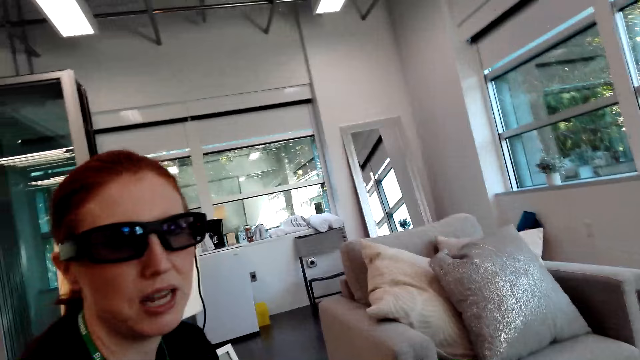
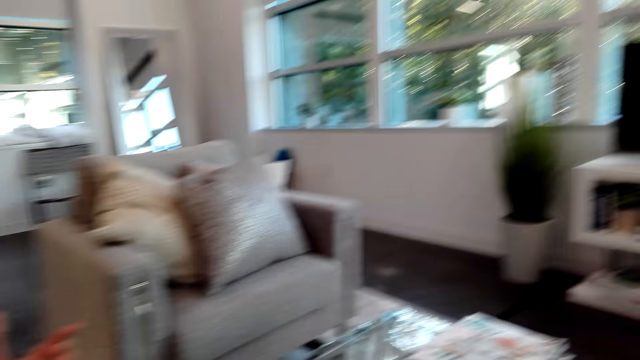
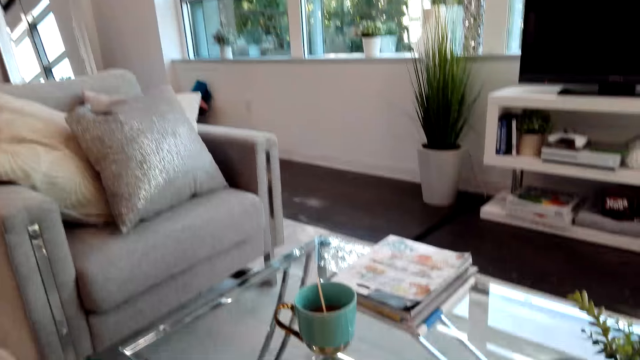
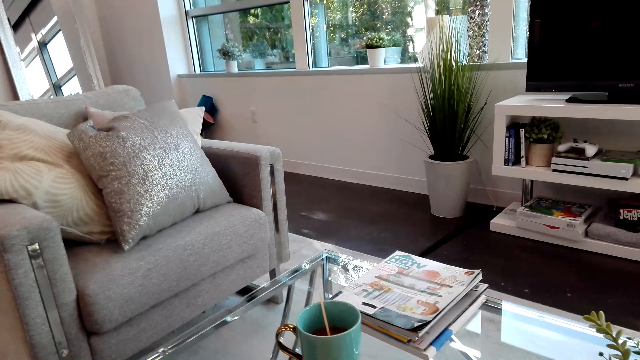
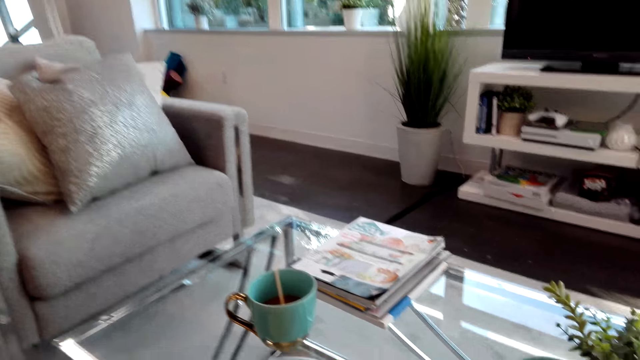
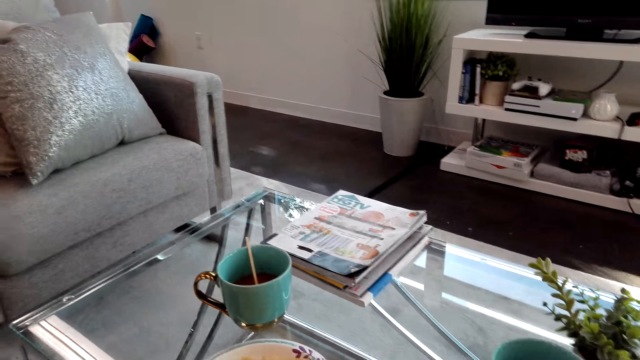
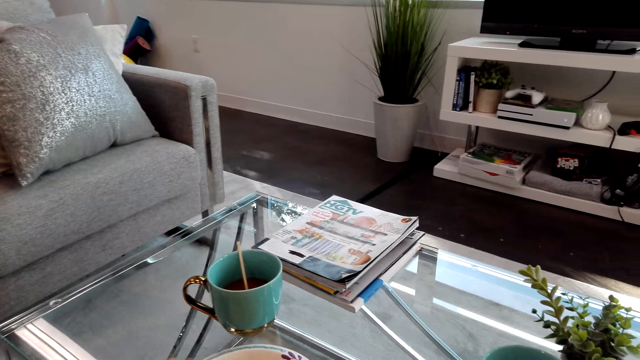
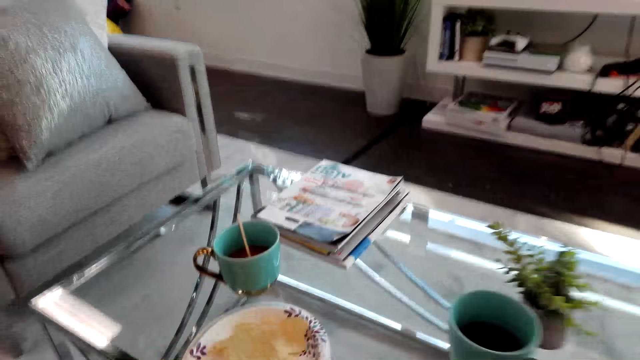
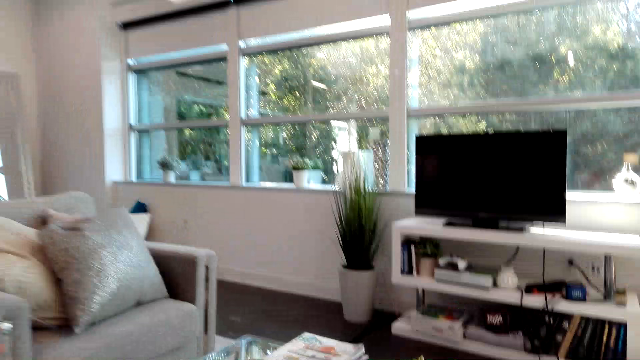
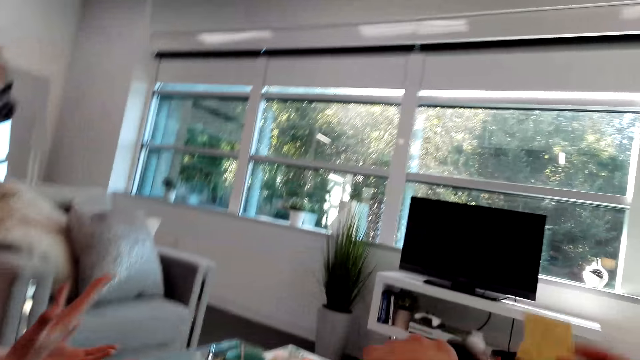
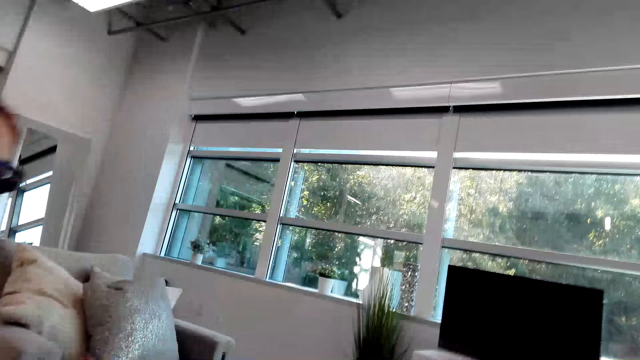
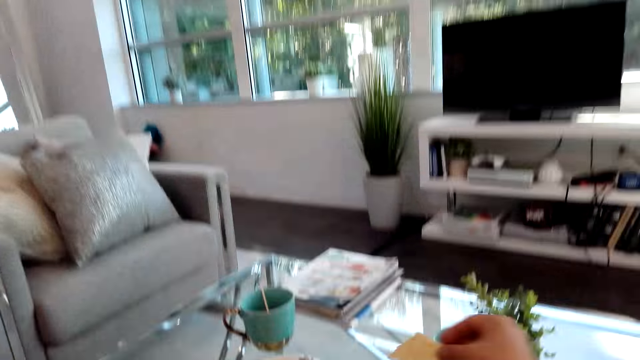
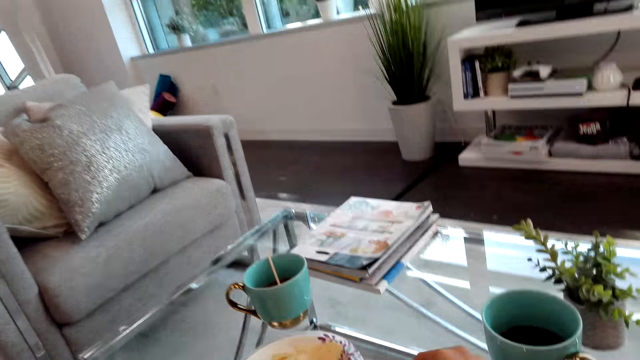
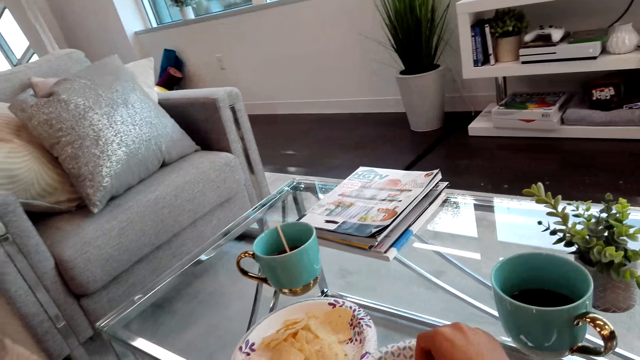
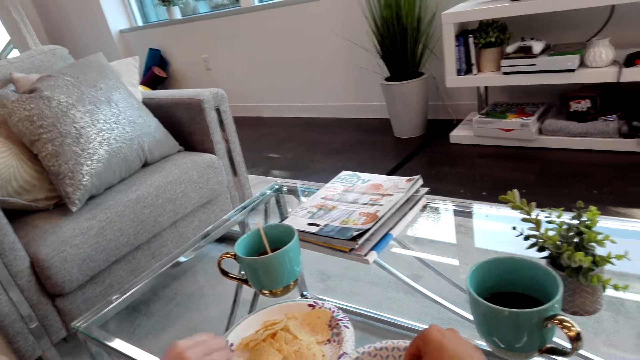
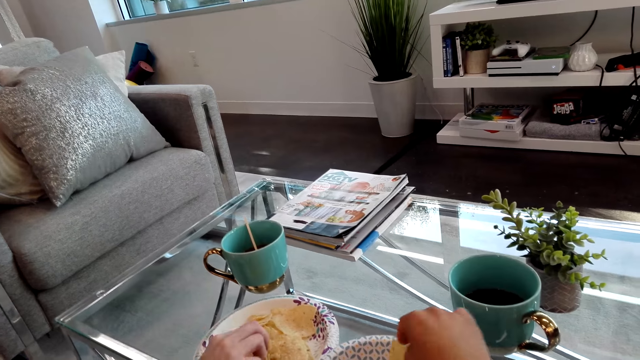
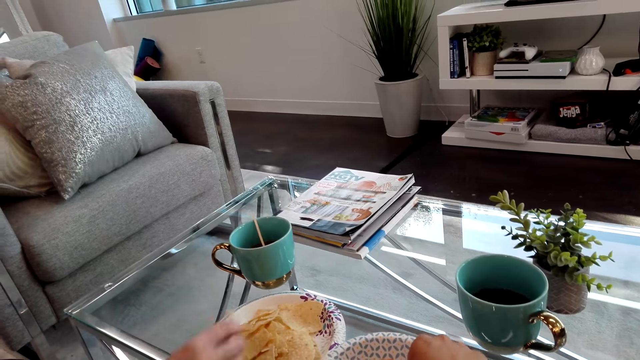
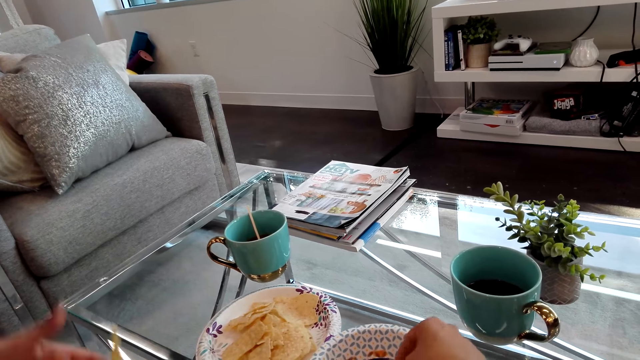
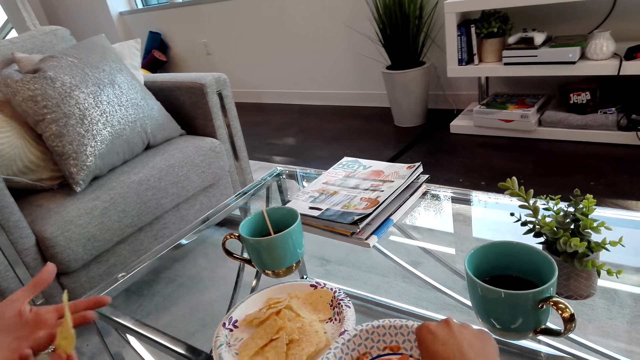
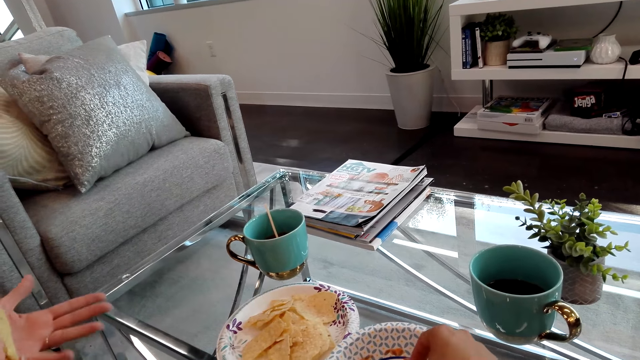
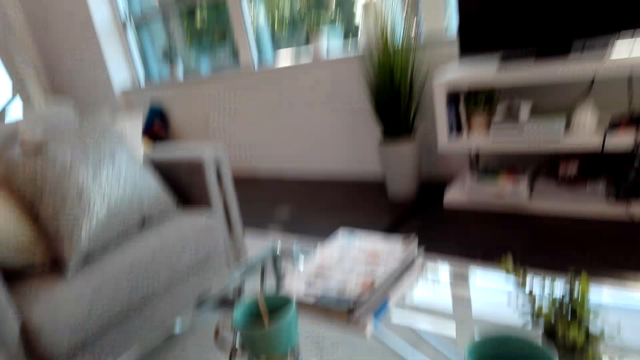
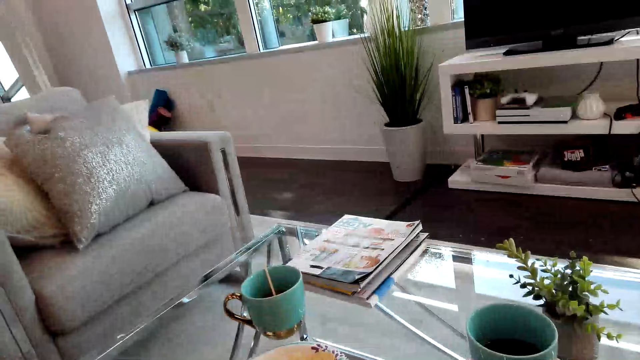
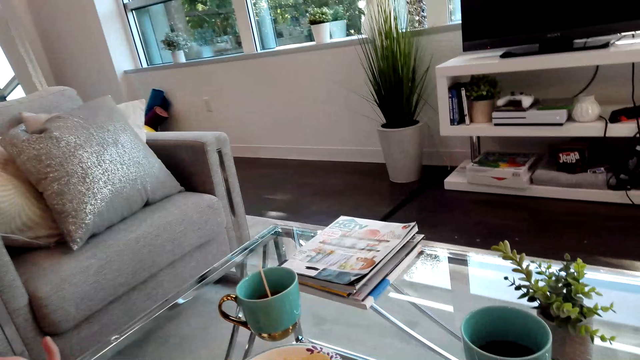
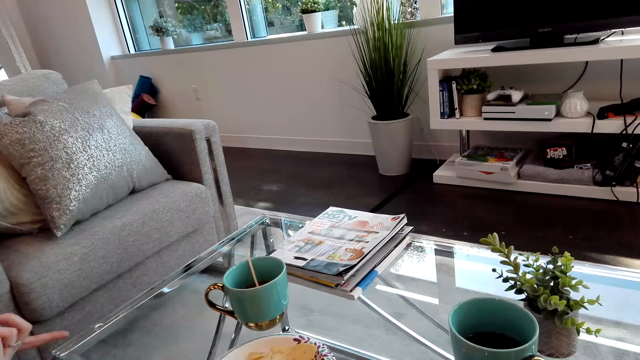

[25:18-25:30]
A lady talks to the camera wearer. The camera wearer picks up snacks from the plate.

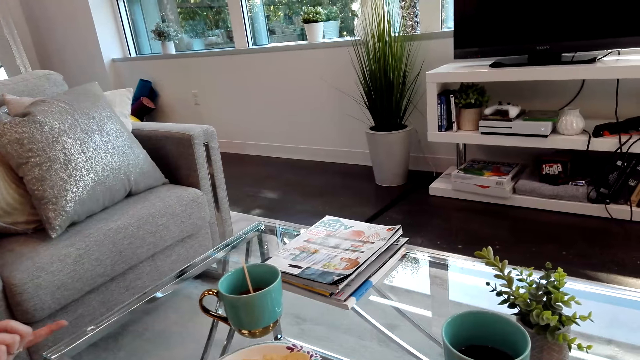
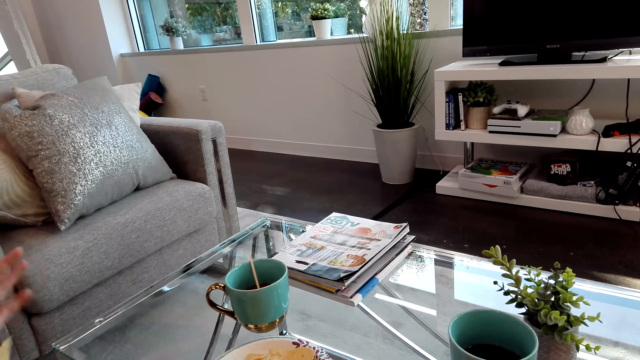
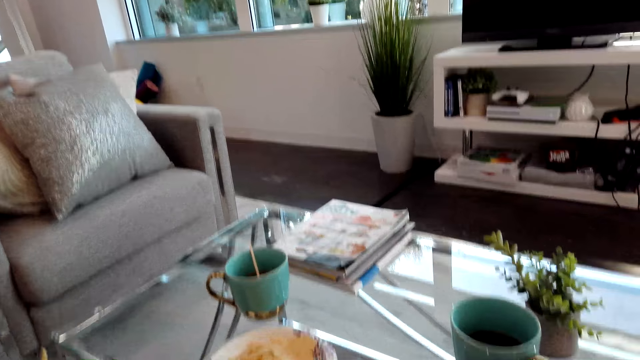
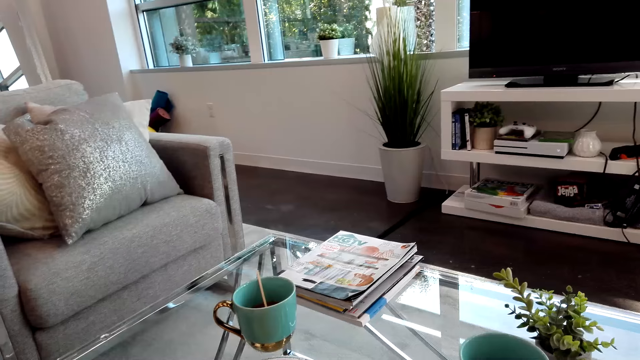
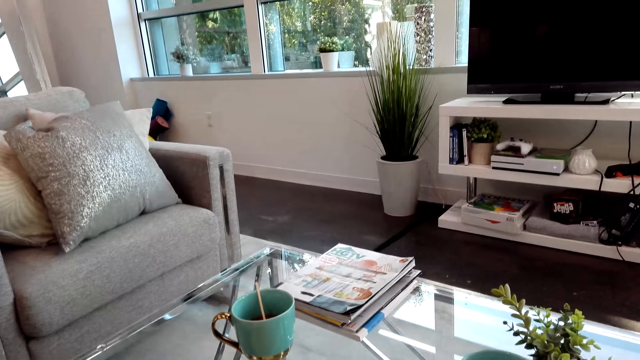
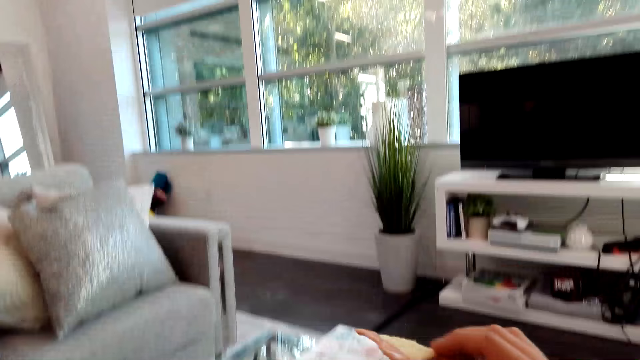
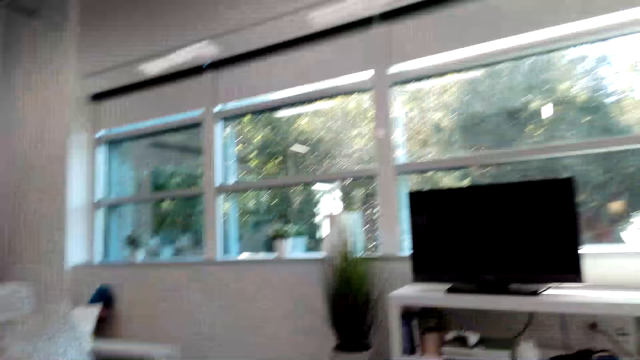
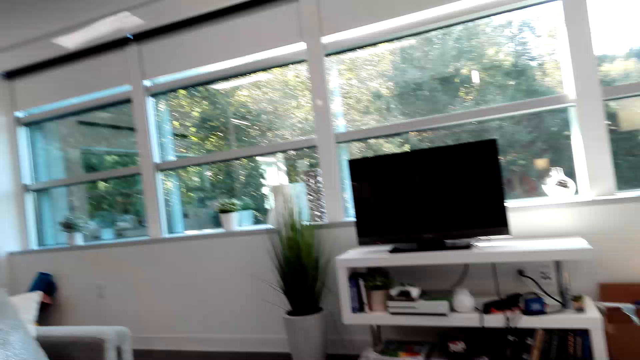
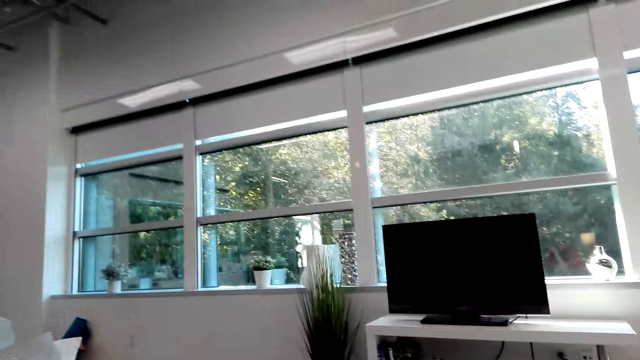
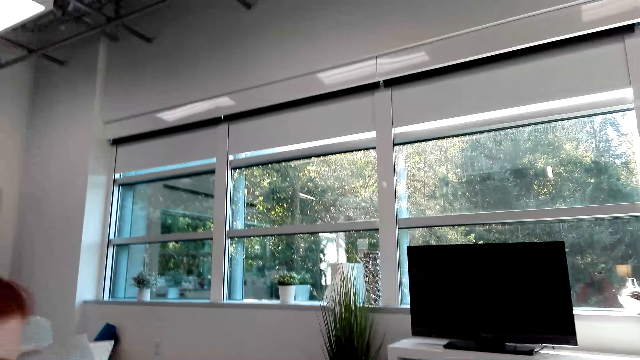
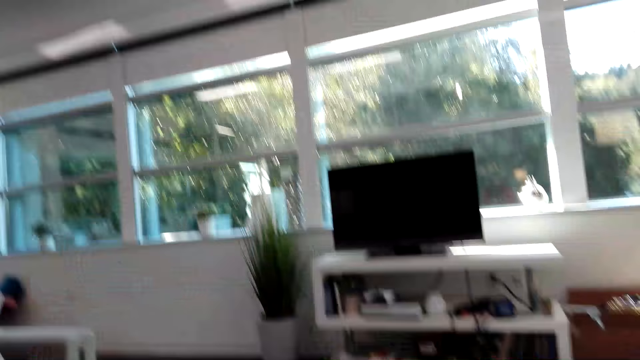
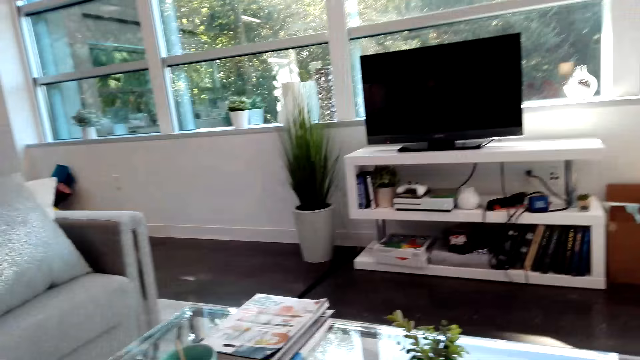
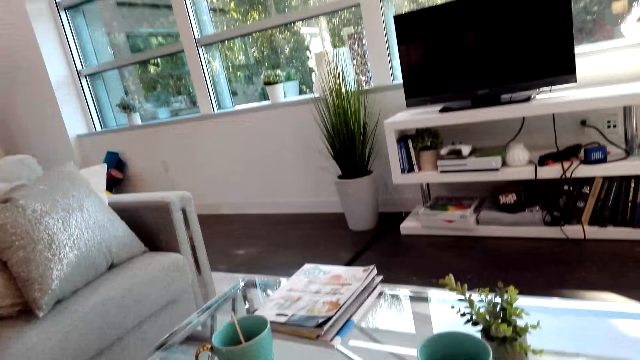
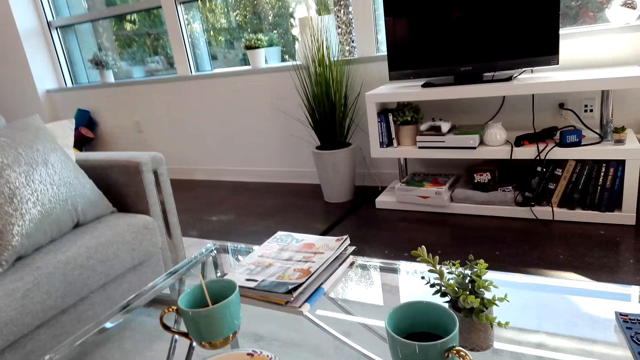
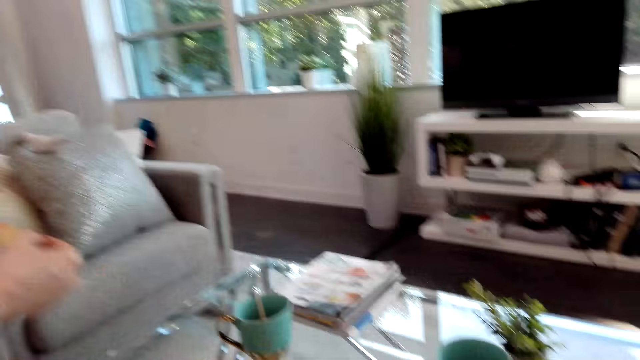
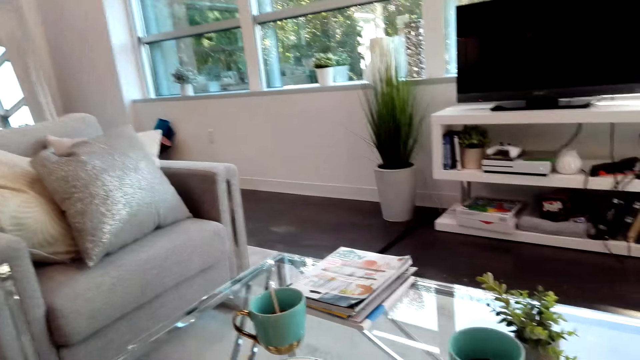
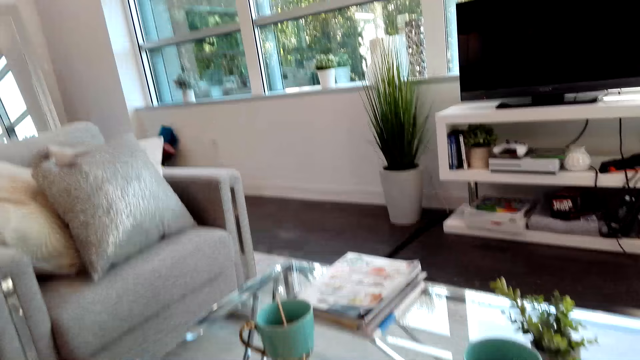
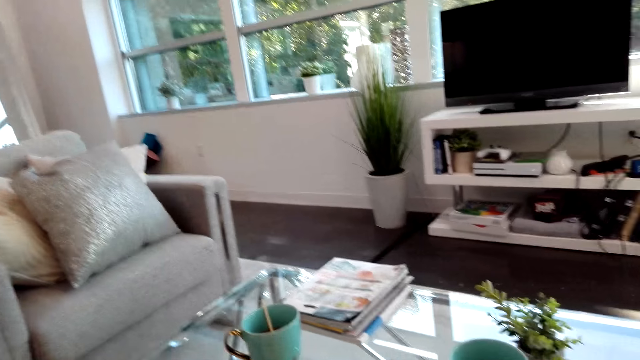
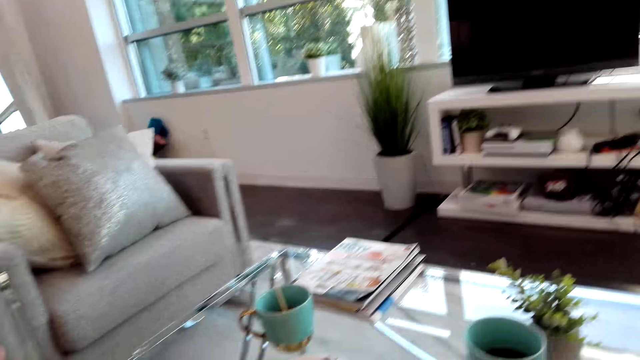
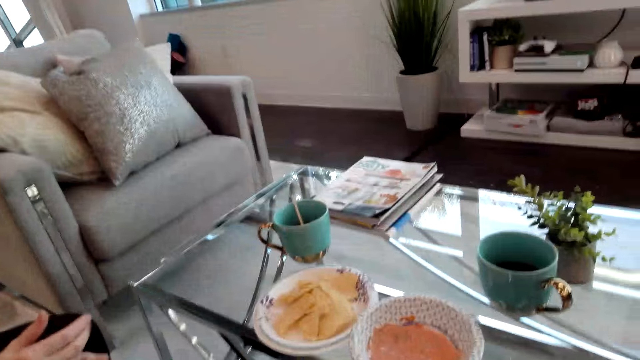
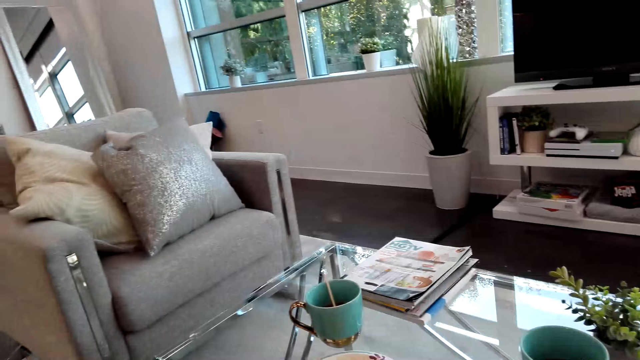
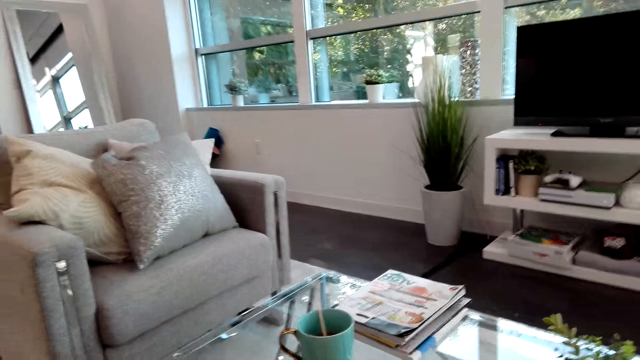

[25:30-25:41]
The camera wearer looks around. A lady eats snacks.
